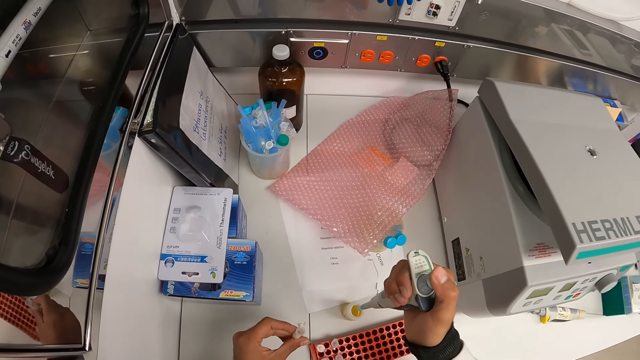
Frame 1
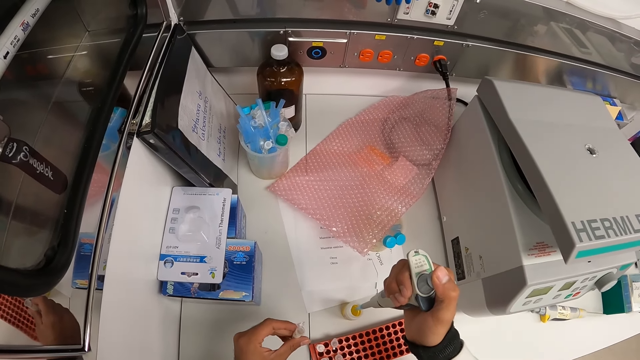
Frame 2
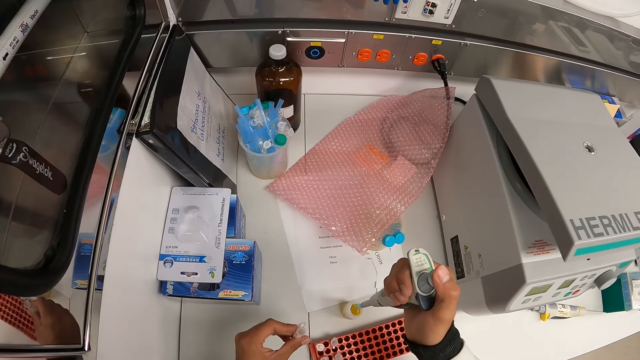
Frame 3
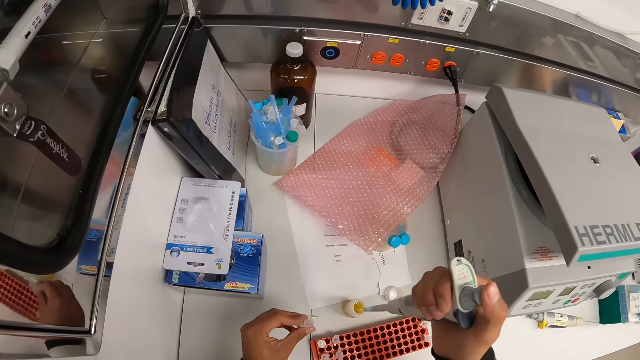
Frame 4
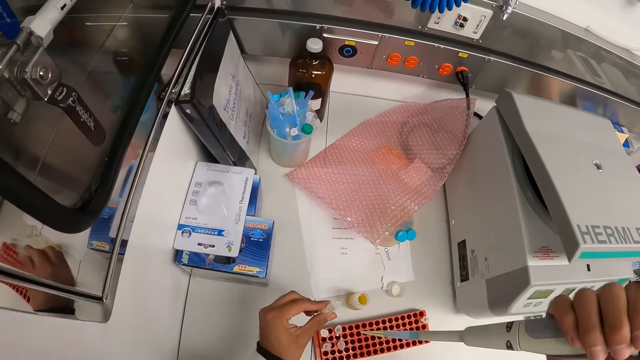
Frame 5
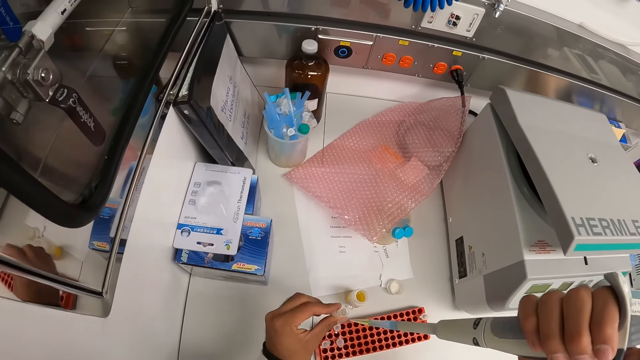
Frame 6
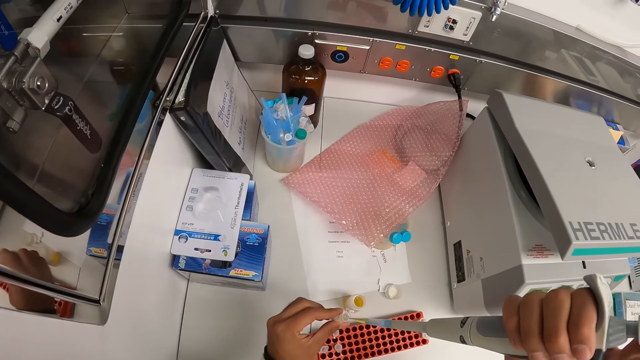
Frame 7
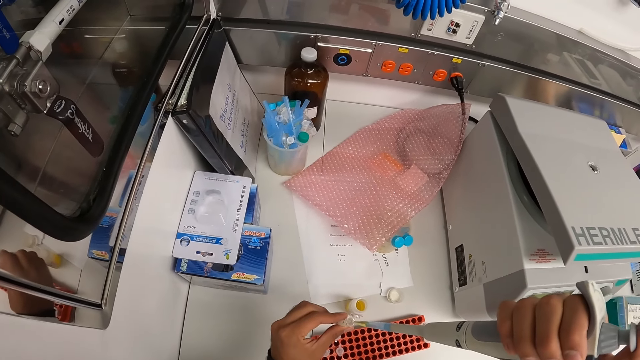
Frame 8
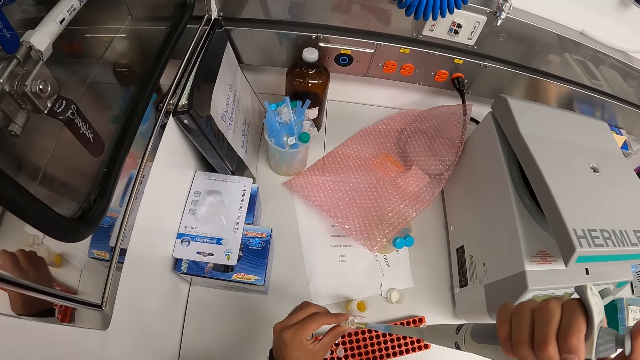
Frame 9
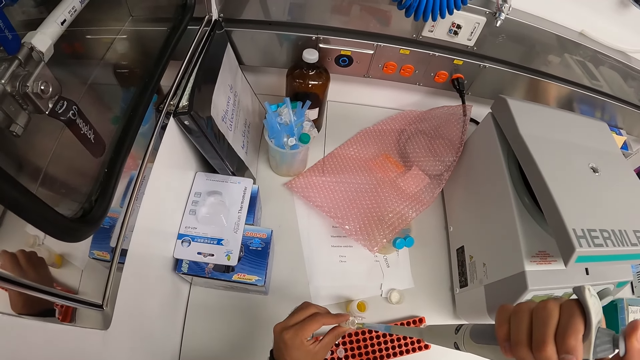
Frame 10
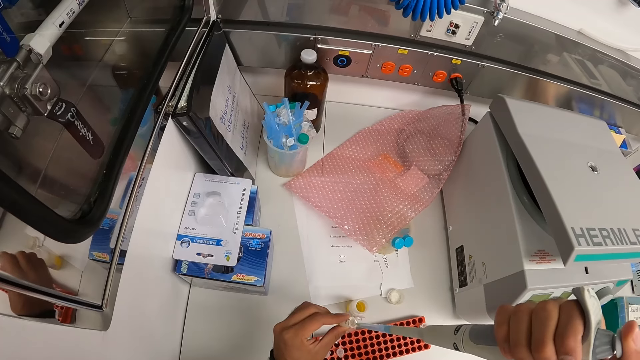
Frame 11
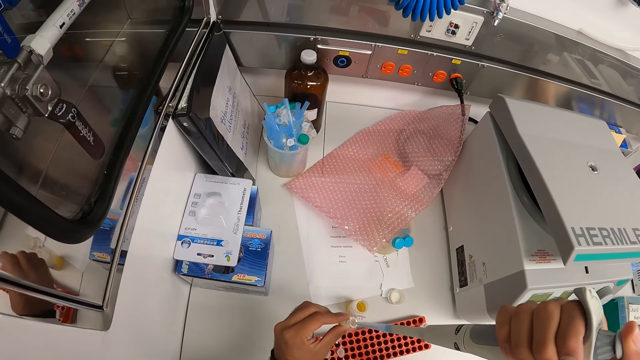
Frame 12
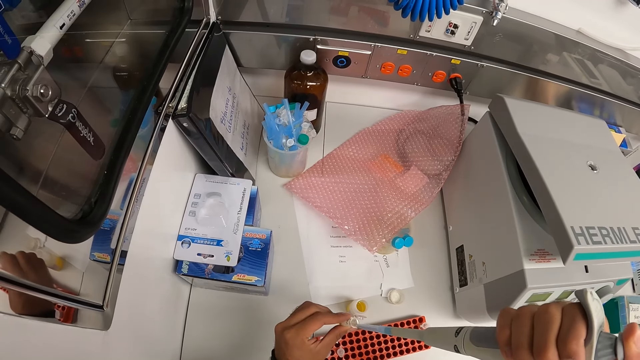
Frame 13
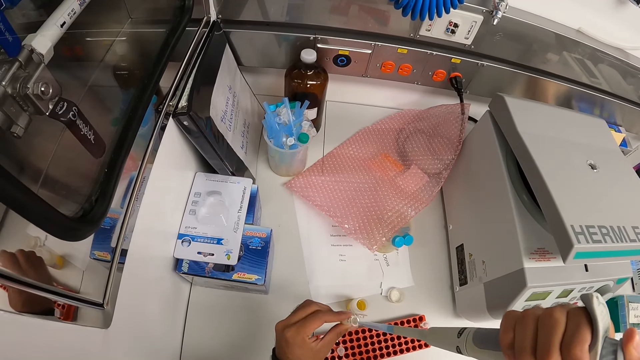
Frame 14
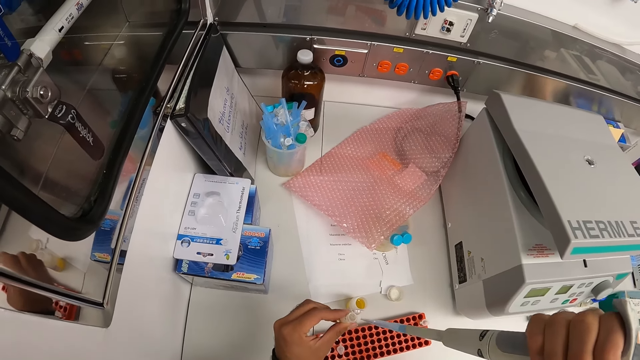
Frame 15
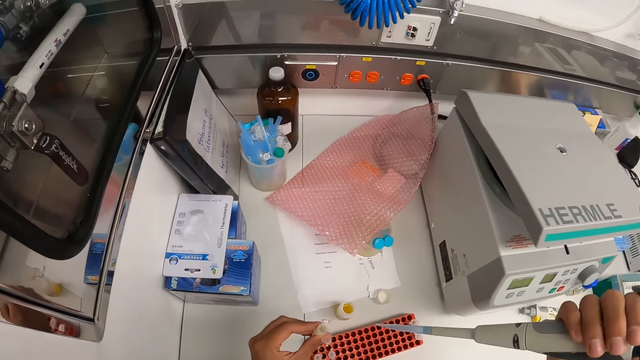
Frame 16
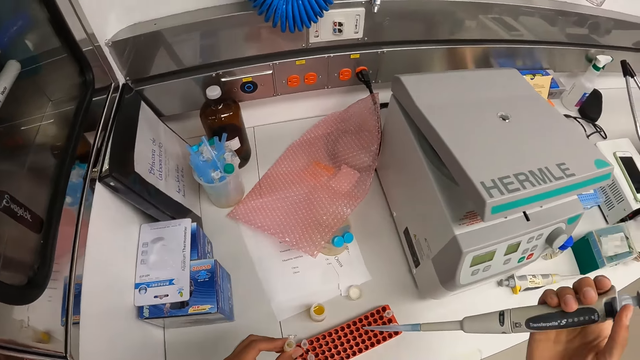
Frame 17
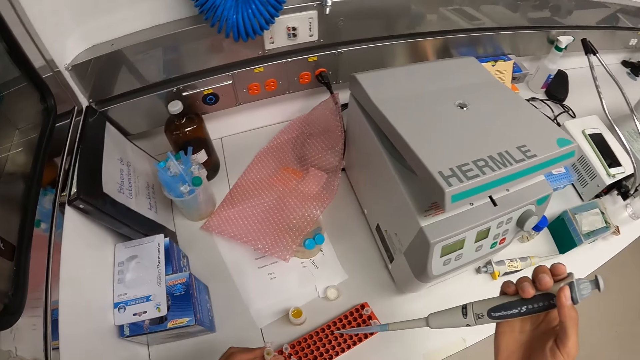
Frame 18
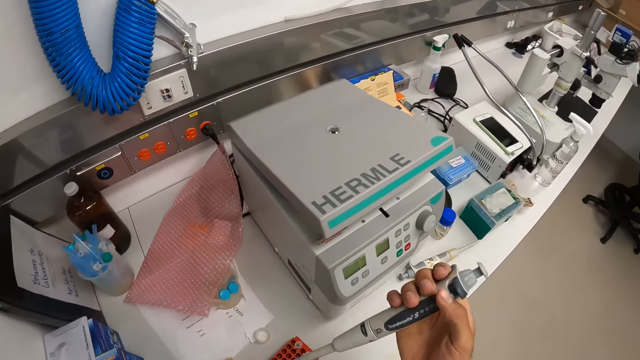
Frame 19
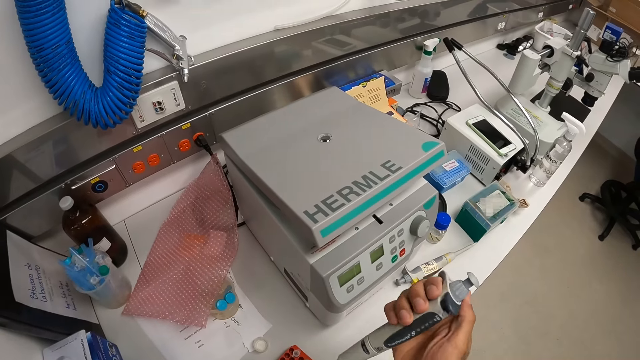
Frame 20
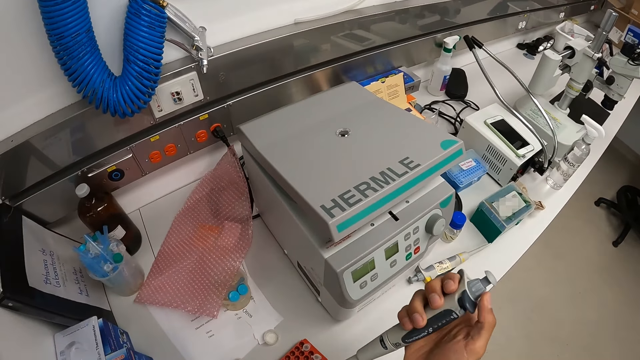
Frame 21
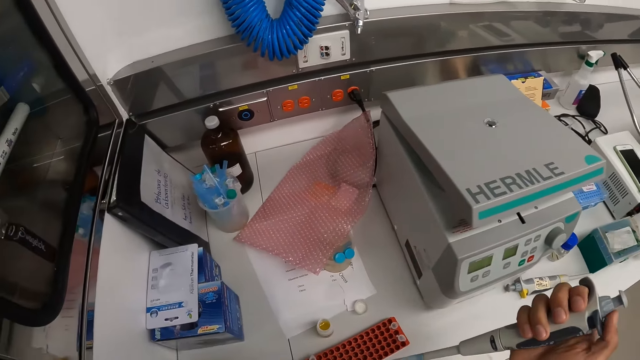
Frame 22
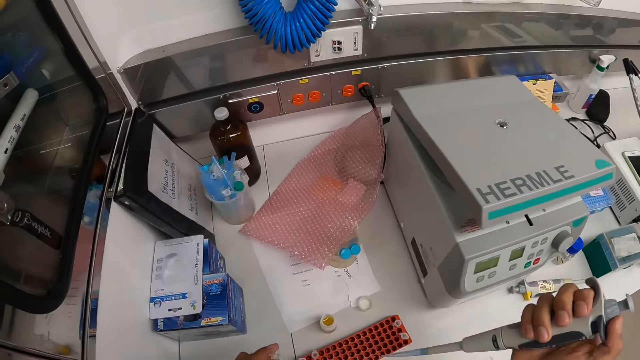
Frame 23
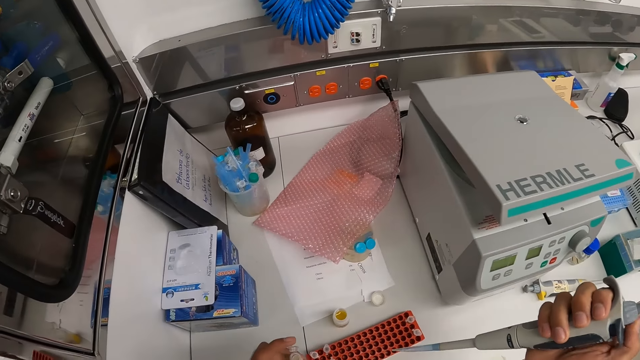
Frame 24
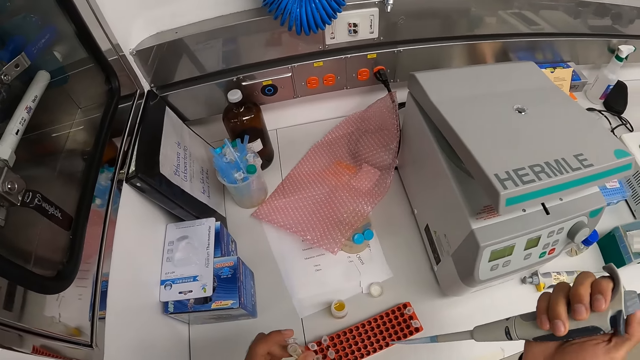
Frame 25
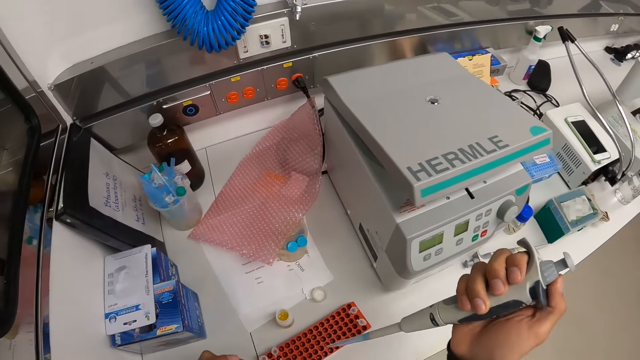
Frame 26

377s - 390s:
The camera wearer lifts the syringe or pipette. He dispenses the solution in the pipette in his right hand into the microtube in his left hand. He moves the syringe and looks at the syringe. He adjusts the setting on the pipette with his right hand.

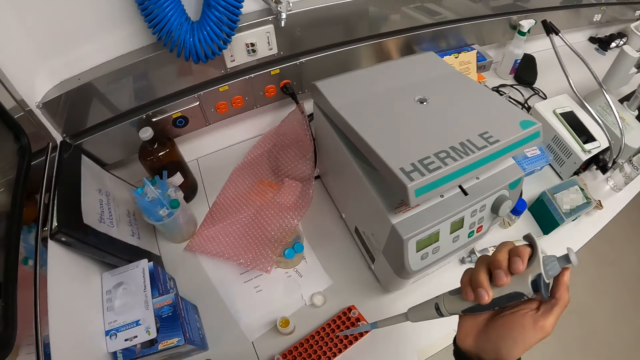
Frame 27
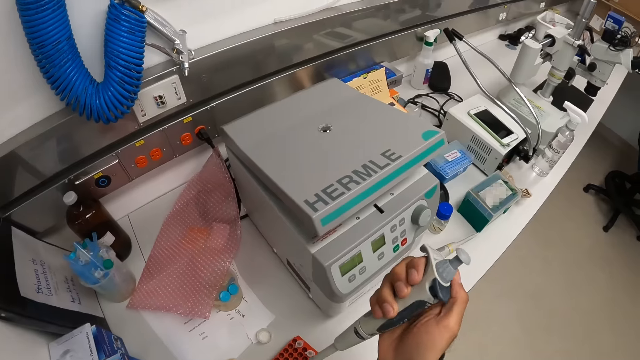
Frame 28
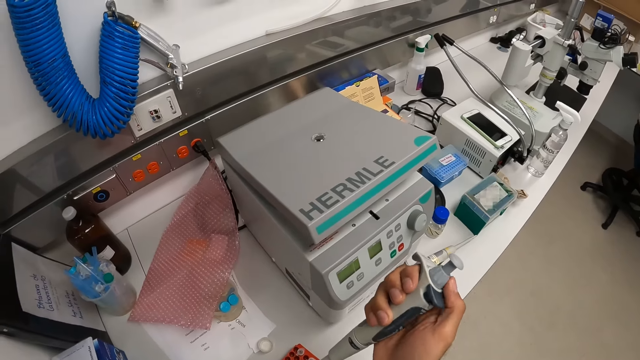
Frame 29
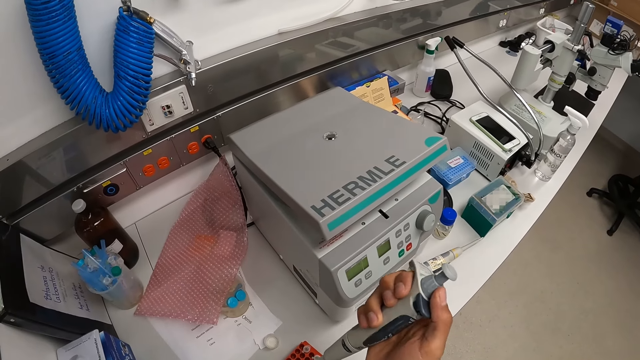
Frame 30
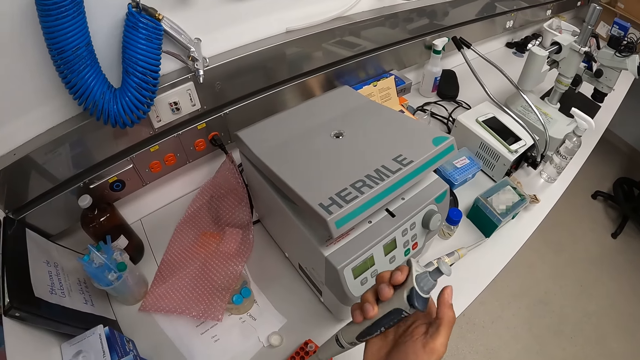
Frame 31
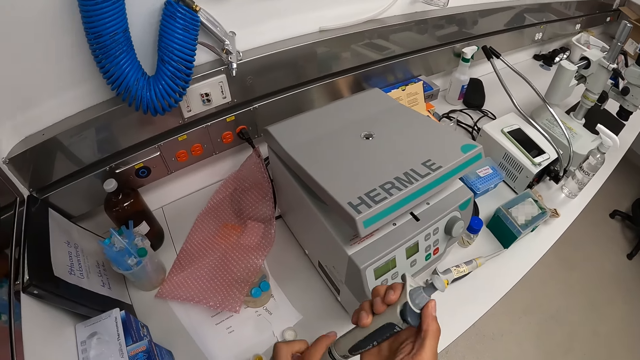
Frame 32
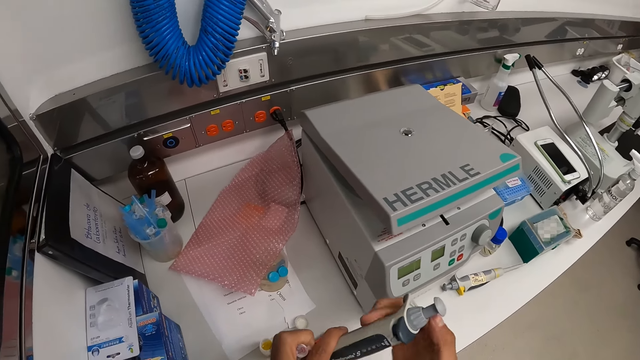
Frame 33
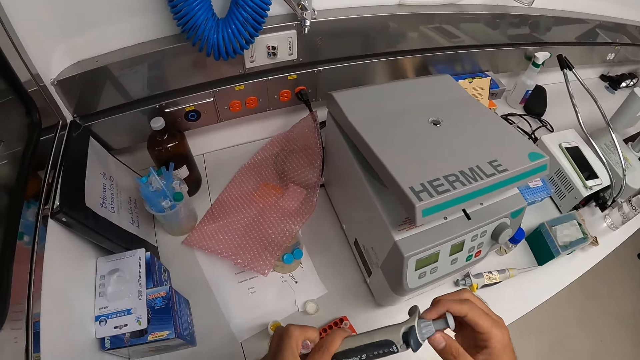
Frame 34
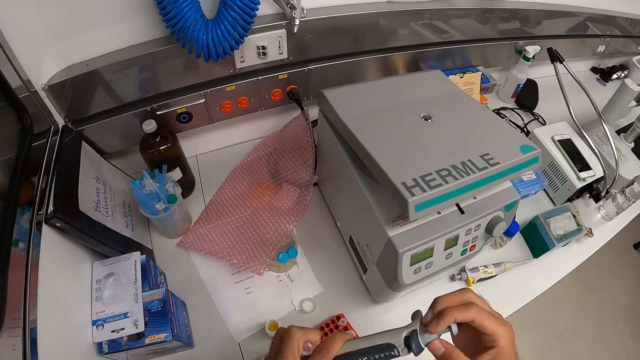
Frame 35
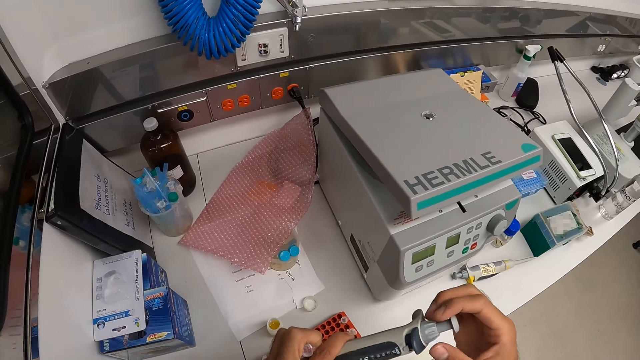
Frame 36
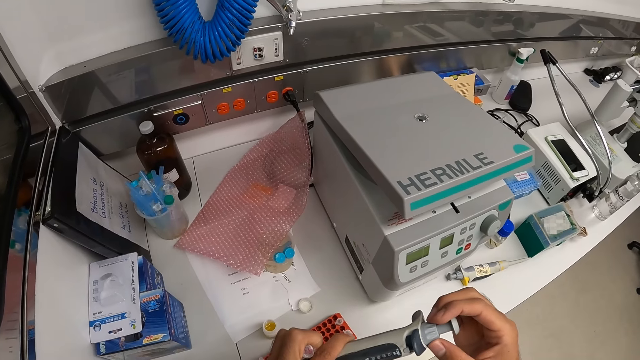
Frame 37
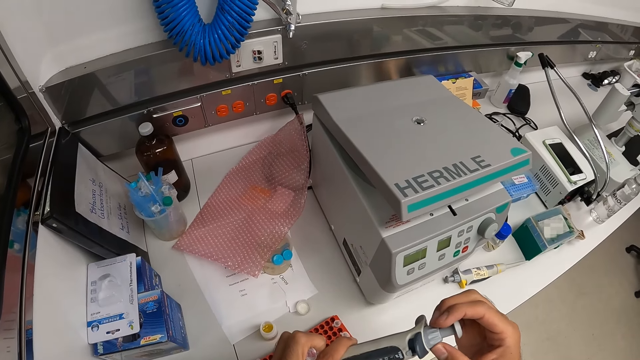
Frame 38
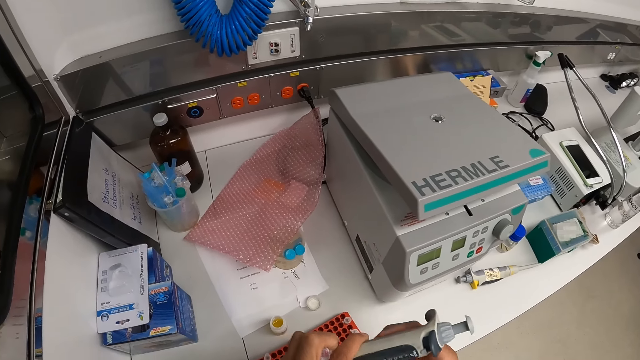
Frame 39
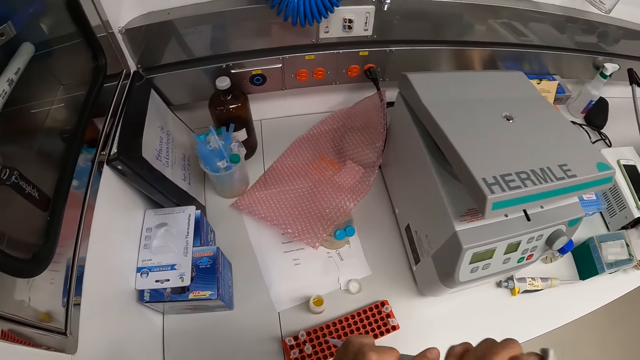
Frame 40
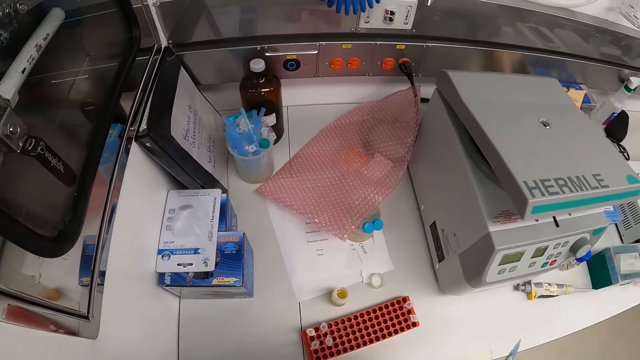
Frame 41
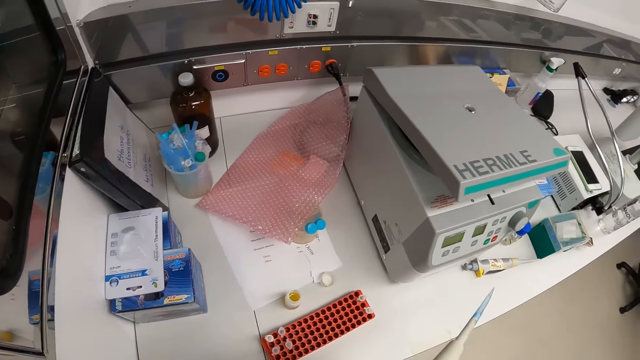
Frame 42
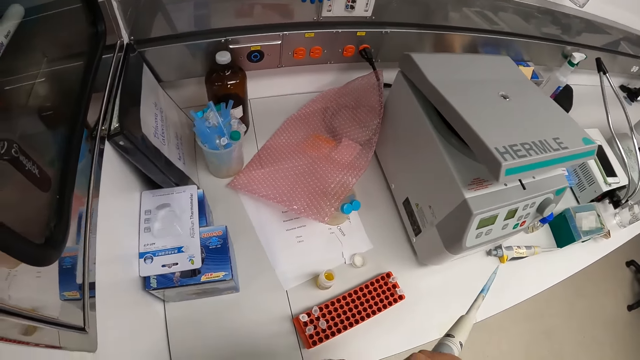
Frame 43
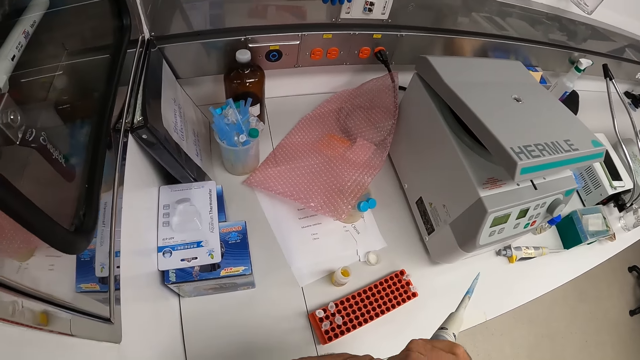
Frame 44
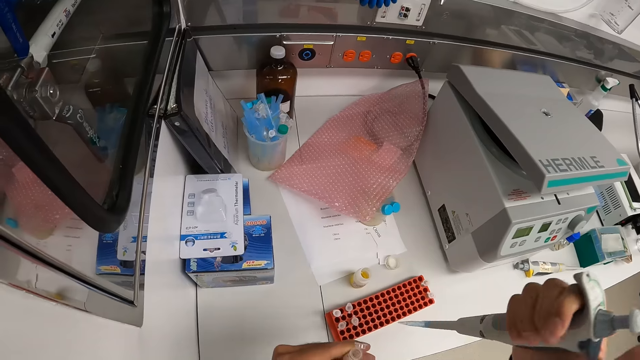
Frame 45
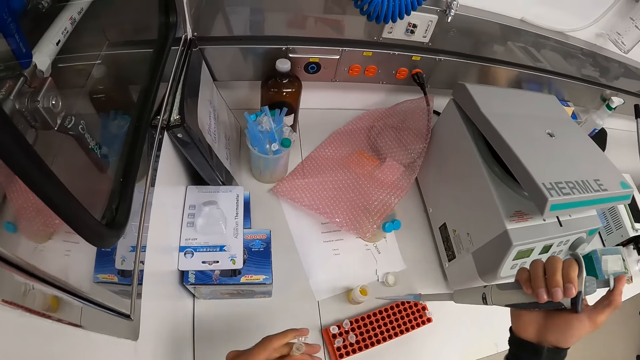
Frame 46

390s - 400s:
The camera wearer places his left hand on the pipette or syringe in his right hand. He moves the syringe and looks at the syringe.
